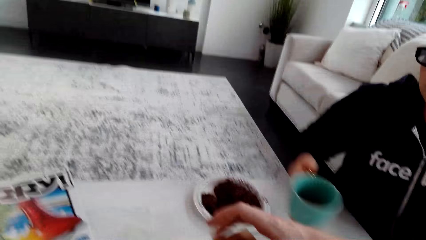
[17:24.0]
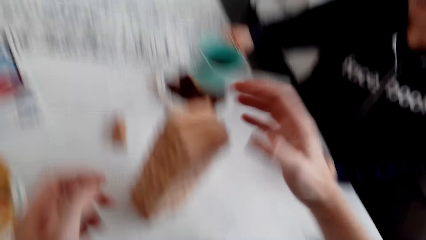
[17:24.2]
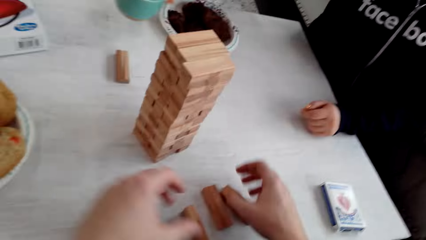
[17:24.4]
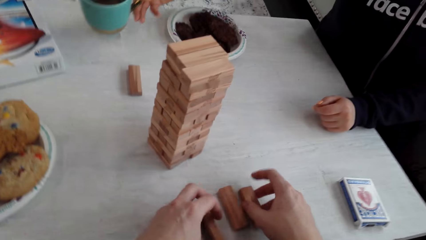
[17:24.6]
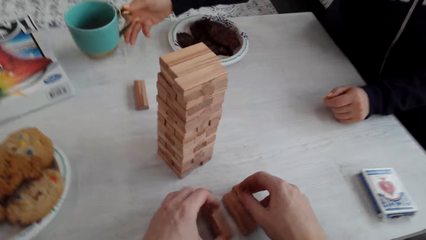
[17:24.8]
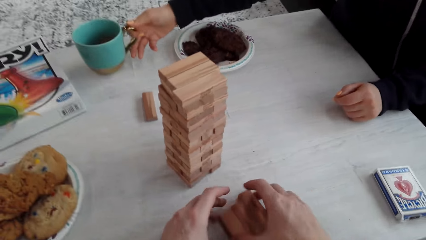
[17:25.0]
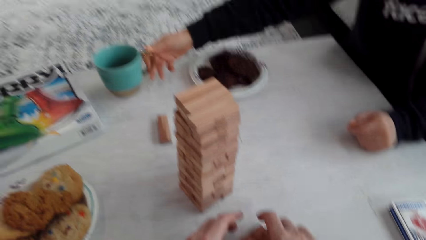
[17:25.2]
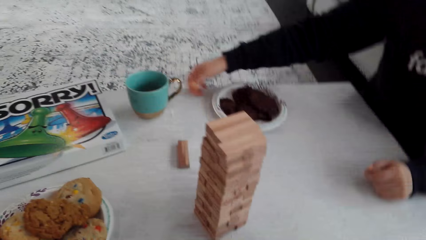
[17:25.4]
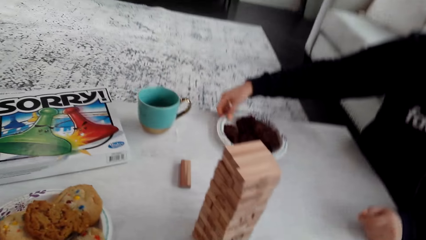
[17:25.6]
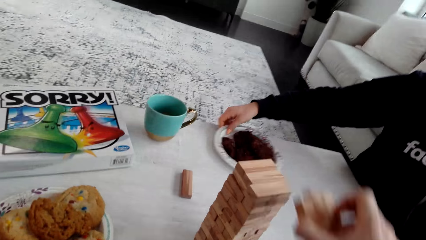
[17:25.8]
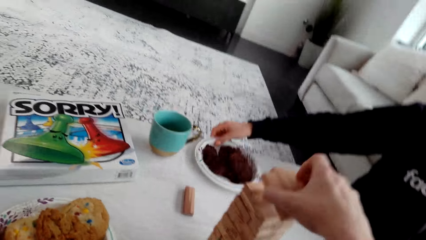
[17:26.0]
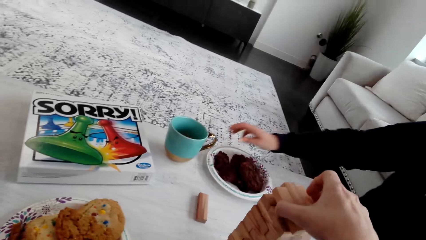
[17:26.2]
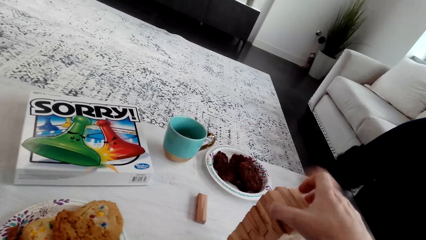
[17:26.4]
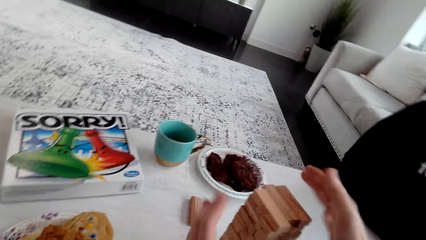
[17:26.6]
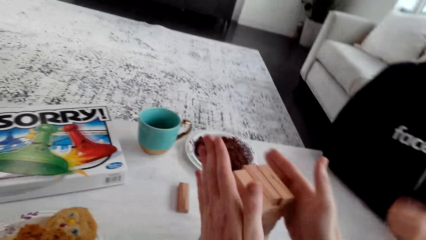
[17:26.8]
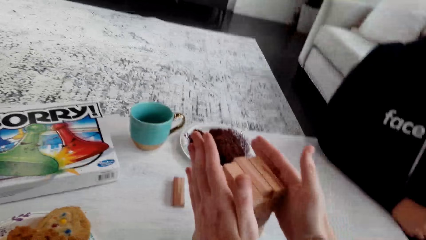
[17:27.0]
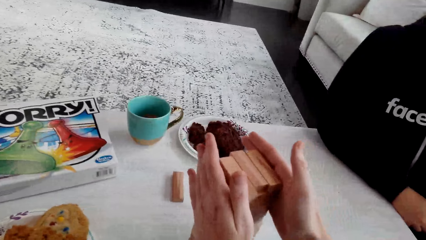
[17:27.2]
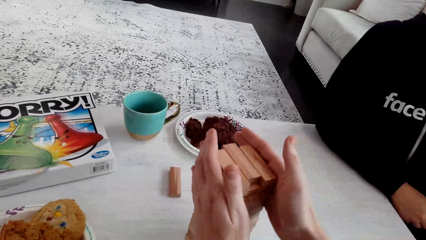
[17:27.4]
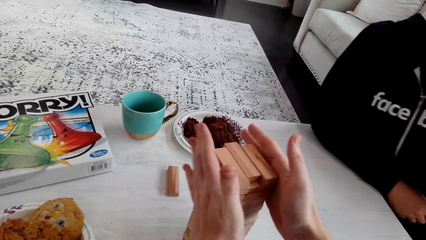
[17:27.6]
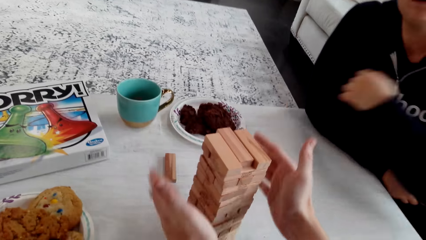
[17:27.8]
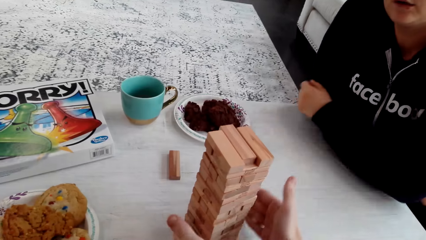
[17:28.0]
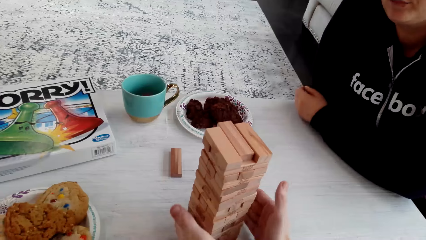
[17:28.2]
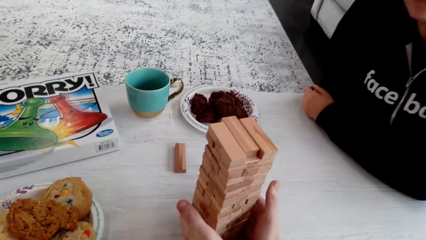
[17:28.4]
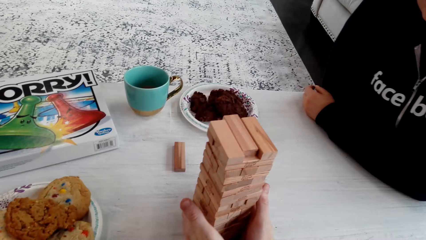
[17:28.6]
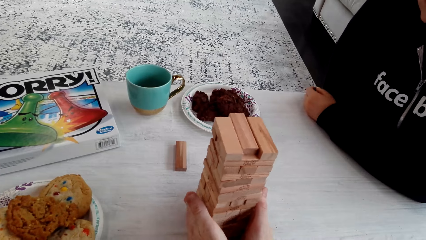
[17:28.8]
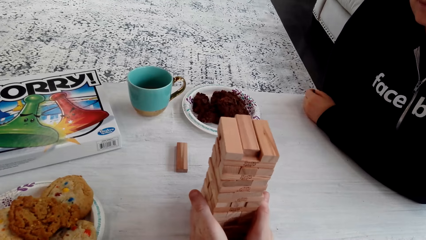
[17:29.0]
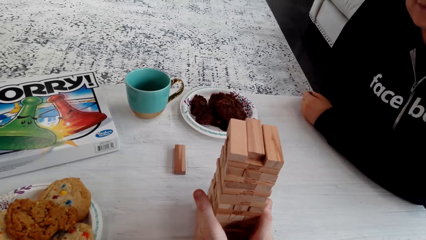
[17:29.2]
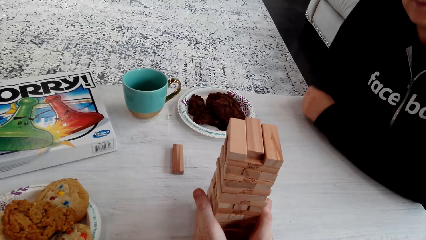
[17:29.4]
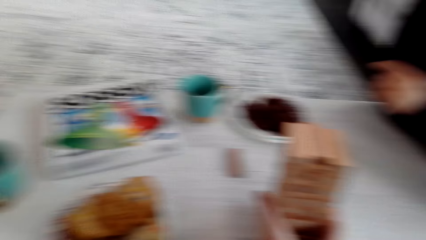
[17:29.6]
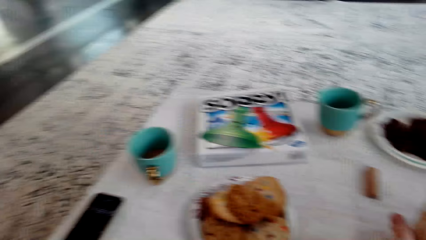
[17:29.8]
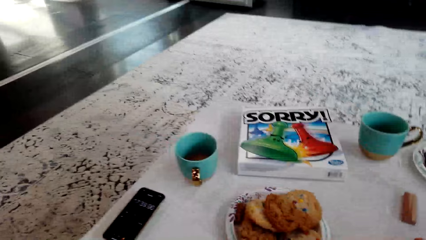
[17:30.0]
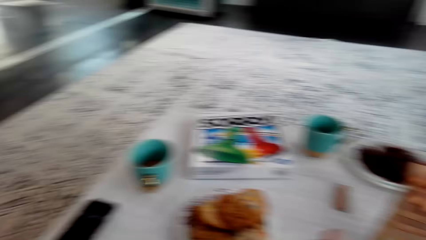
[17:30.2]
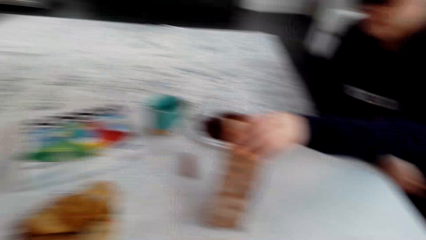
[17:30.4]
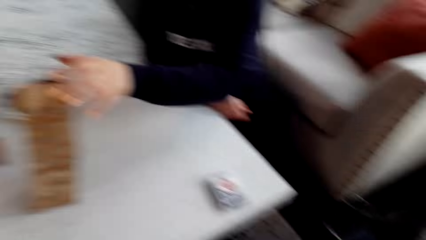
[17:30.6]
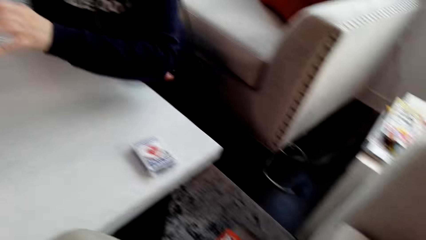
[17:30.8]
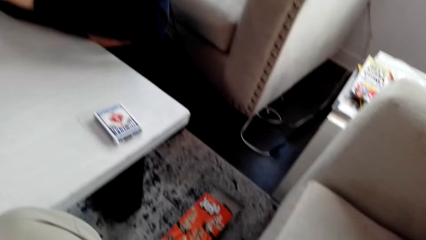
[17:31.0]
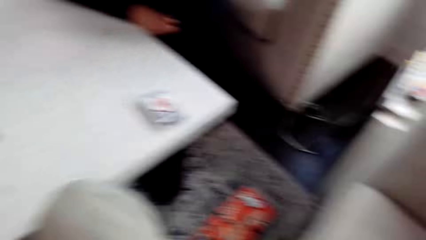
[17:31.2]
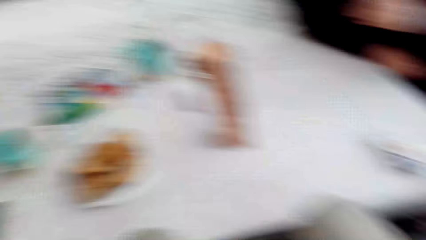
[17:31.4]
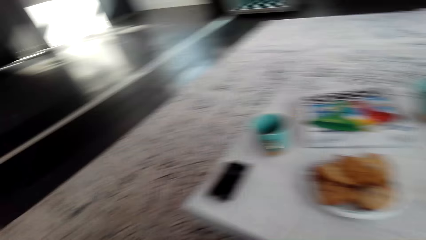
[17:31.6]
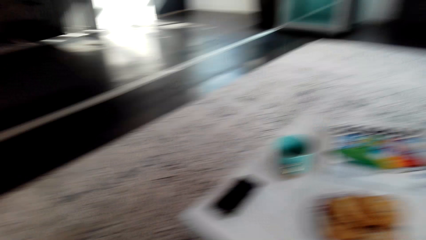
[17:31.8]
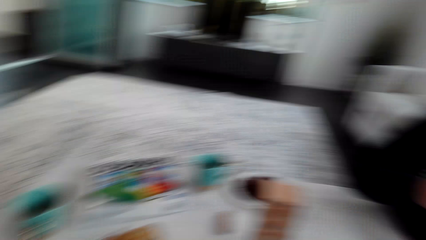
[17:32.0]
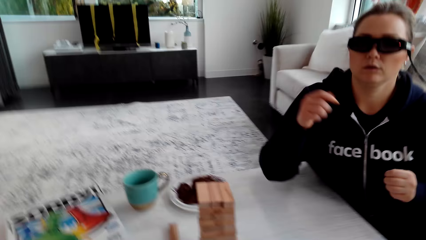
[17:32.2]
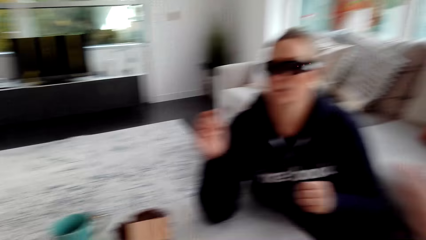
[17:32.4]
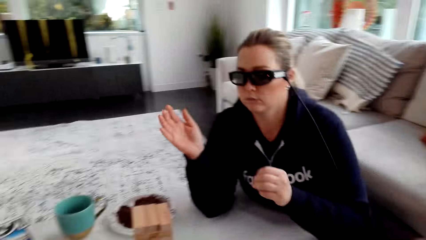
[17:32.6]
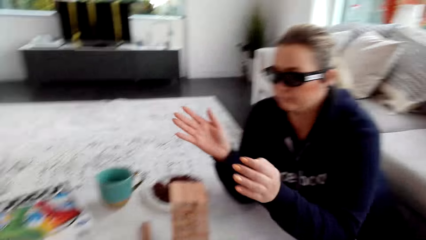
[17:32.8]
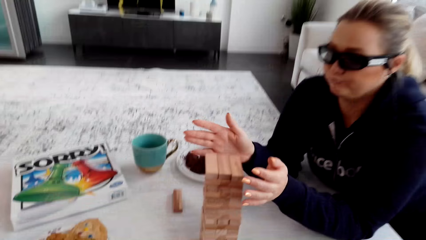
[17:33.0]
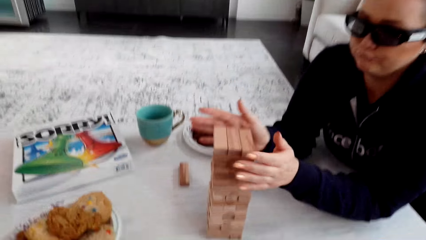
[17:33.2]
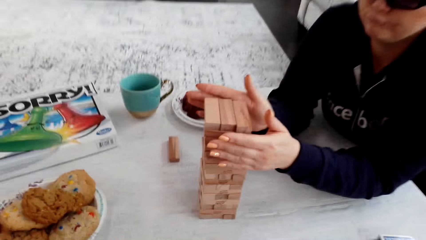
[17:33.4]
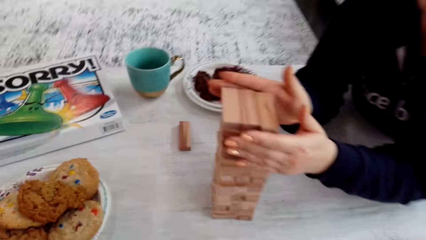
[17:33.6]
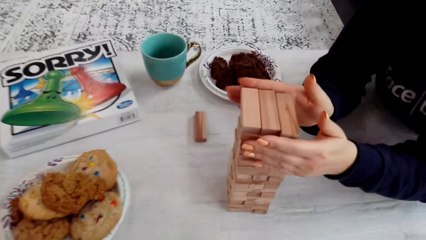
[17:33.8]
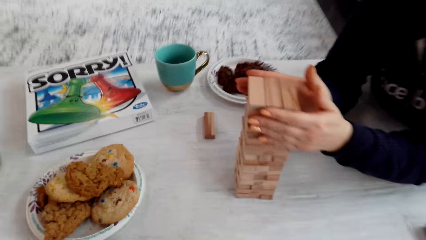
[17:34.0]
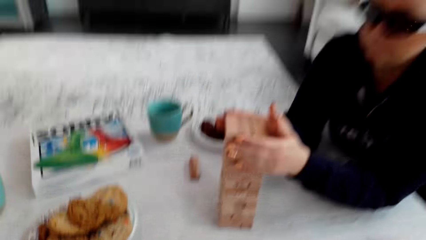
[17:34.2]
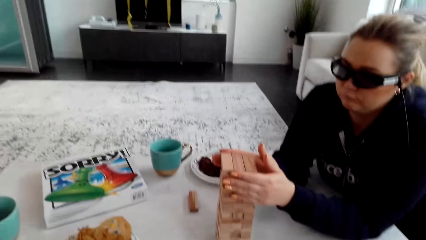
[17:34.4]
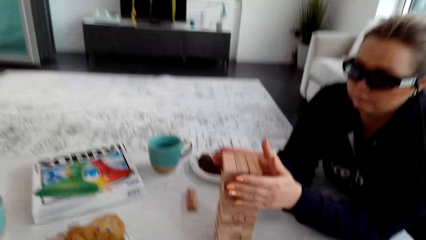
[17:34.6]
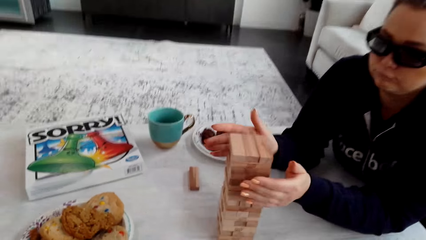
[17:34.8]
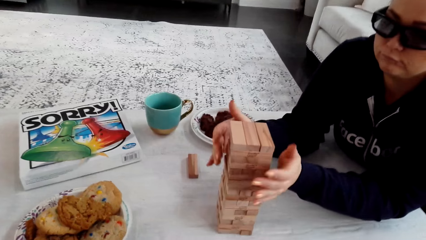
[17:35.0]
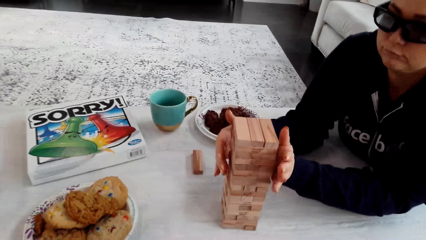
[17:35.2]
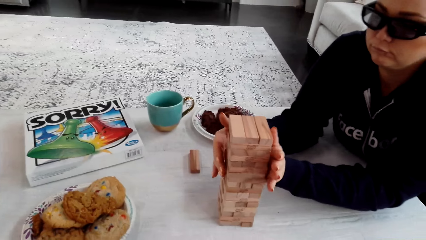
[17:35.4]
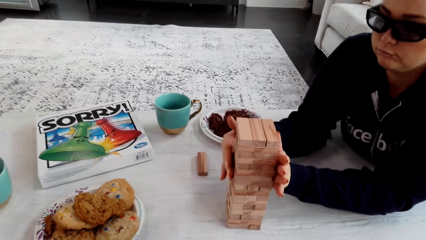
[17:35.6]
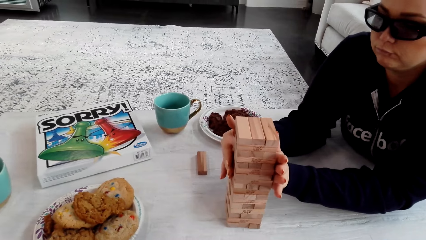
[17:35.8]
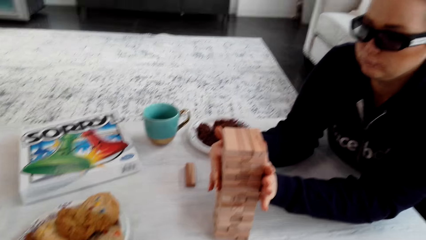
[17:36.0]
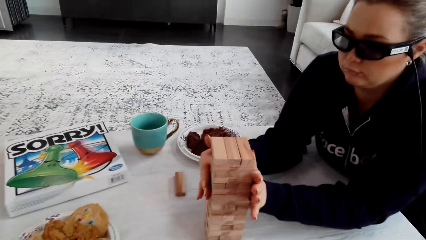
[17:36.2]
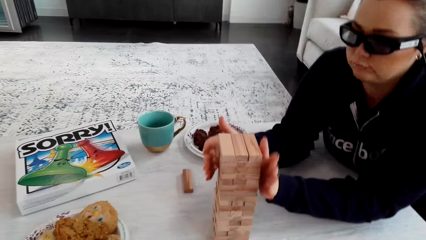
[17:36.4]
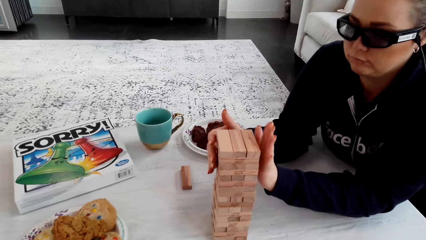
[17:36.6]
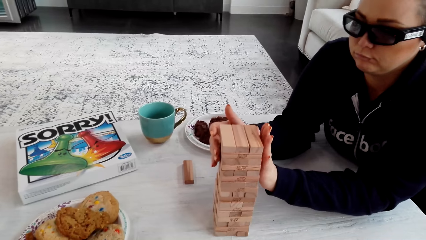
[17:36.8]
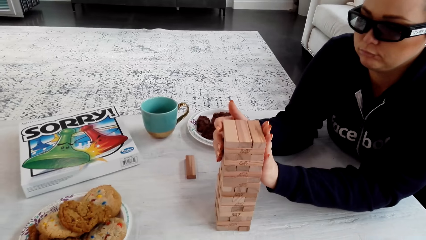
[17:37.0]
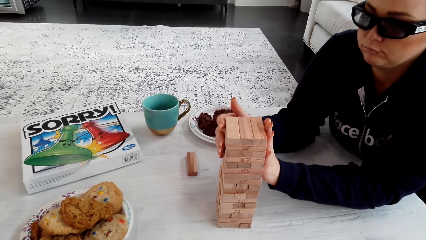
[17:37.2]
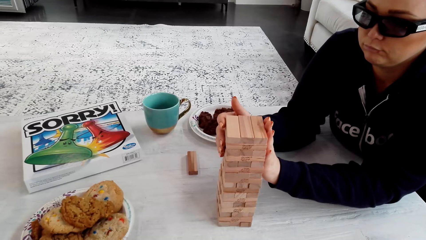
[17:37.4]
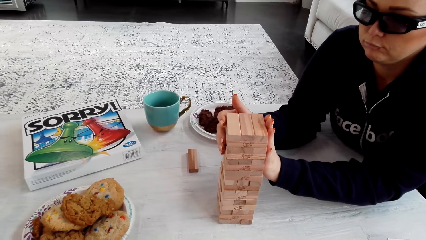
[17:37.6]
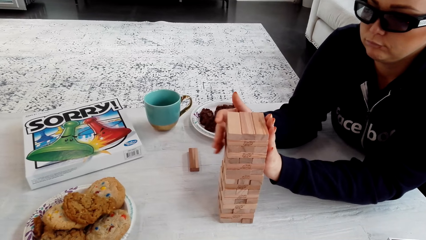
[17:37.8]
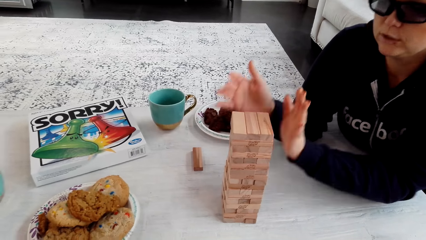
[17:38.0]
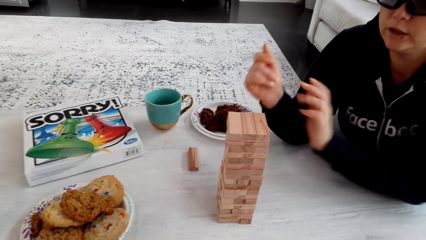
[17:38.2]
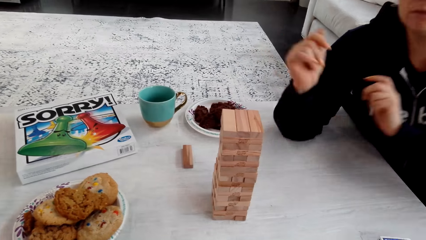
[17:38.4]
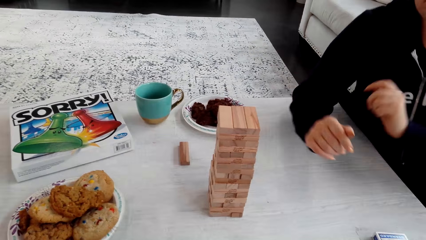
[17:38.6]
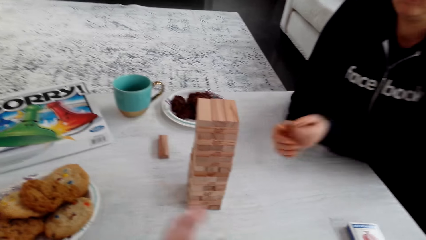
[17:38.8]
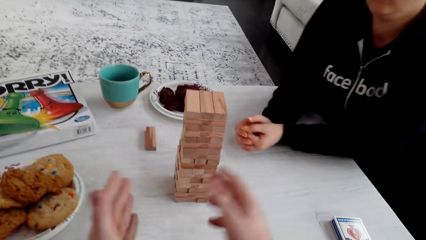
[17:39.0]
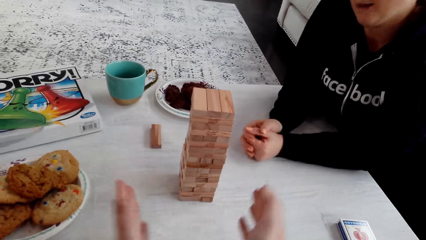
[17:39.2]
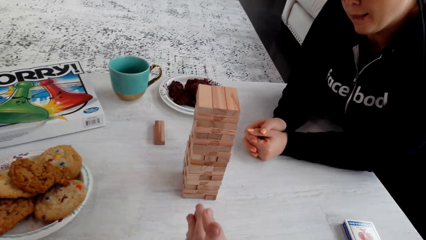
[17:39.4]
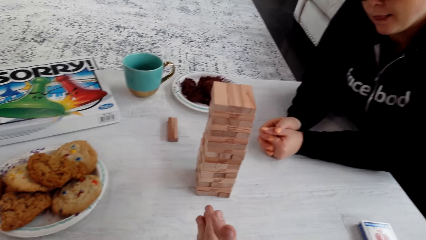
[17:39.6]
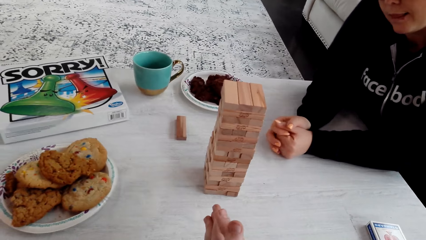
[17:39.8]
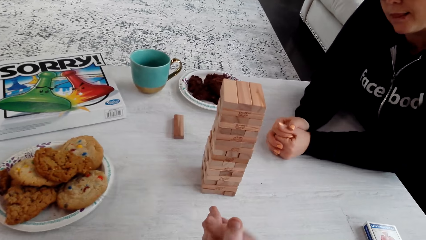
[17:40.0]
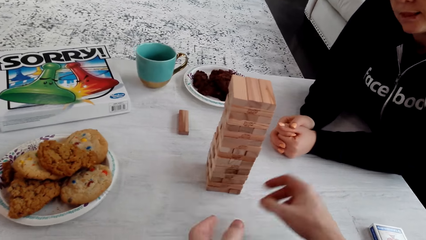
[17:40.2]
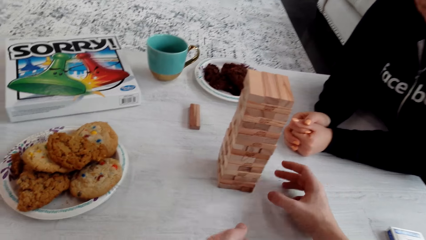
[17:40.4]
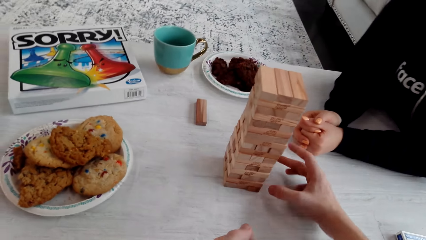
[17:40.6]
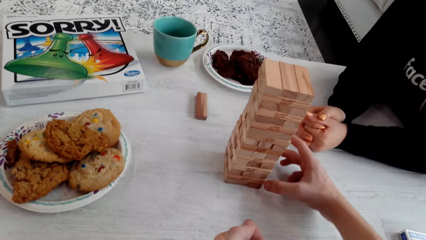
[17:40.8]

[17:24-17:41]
The camera wearer arranges the jenga. A woman moves the cup slightly. The camera wearer picks up the jenga wooden piece with both hands. The woman moves the plate slightly. The camera wearer arranges the jenga. They touch the jenga wooden piece with both hands and put the pieces together. The woman talks to the camera wearer. The camera wearer touches the jenga wooden piece with both hands. They talk to the woman and look around. The woman touches the jenga wooden piece with both hands and puts the pieces together. The woman talks to the camera wearer. The camera wearer talks to the woman.
